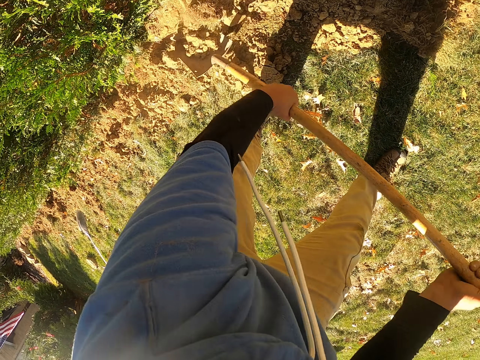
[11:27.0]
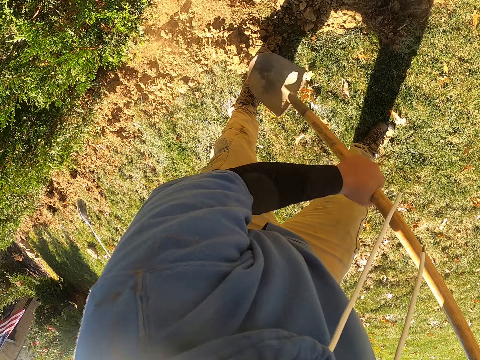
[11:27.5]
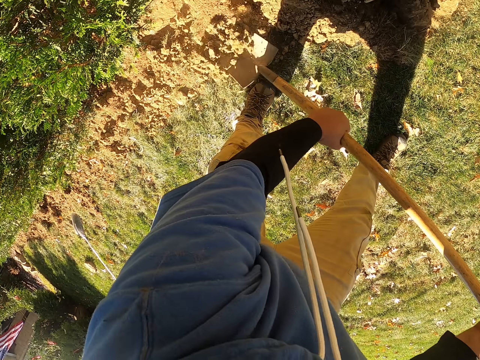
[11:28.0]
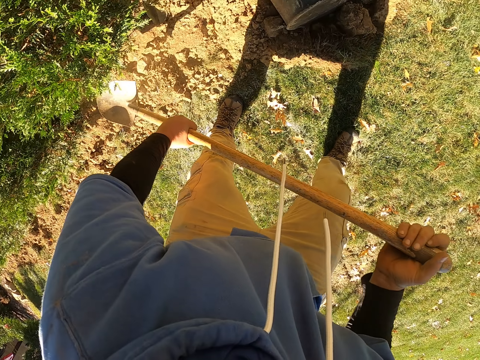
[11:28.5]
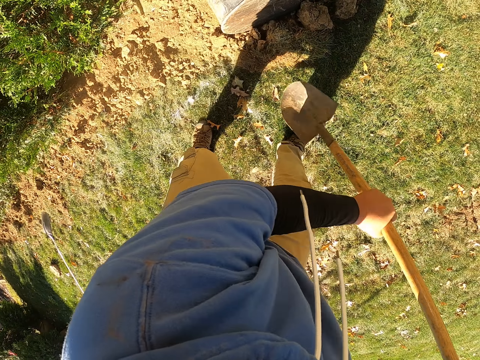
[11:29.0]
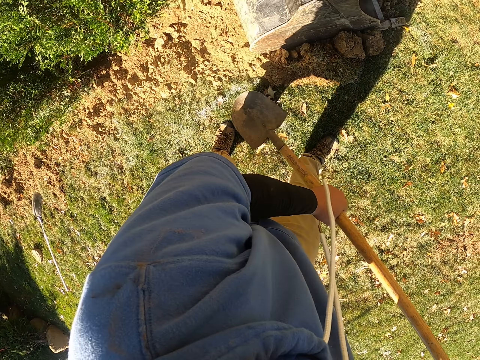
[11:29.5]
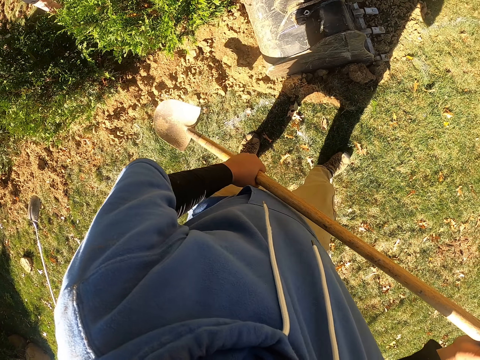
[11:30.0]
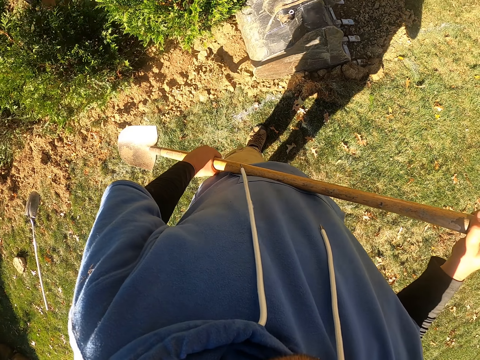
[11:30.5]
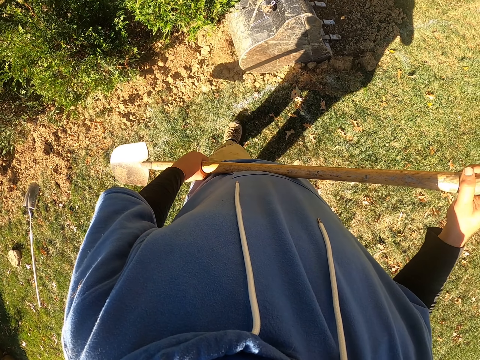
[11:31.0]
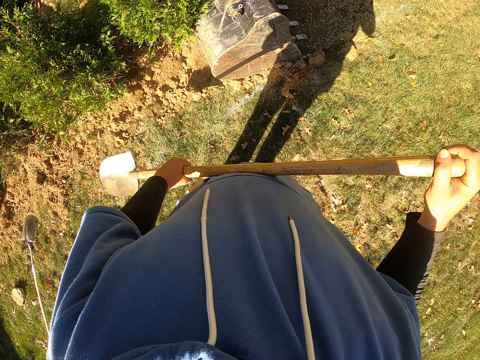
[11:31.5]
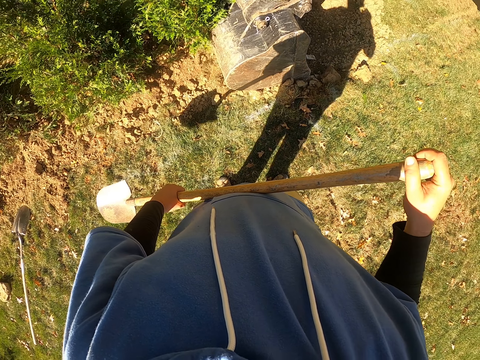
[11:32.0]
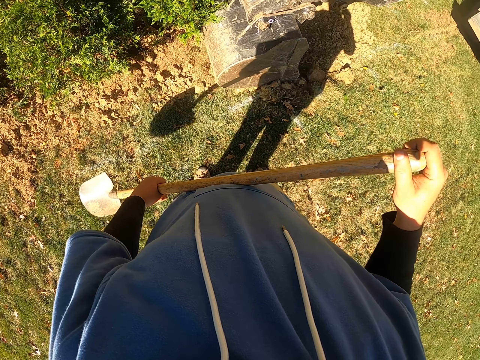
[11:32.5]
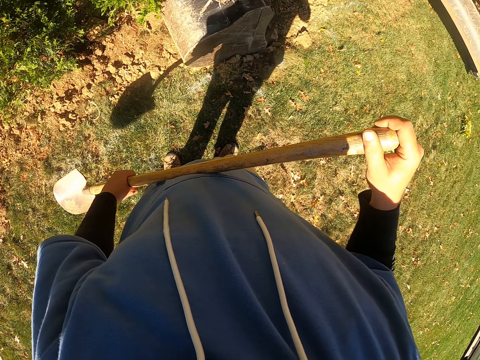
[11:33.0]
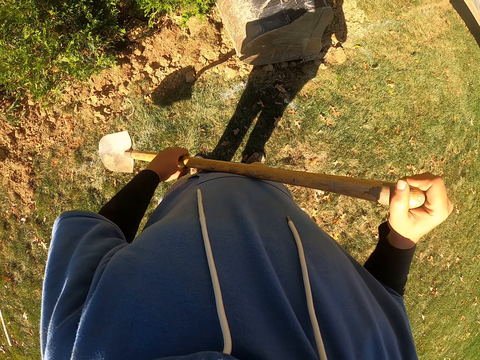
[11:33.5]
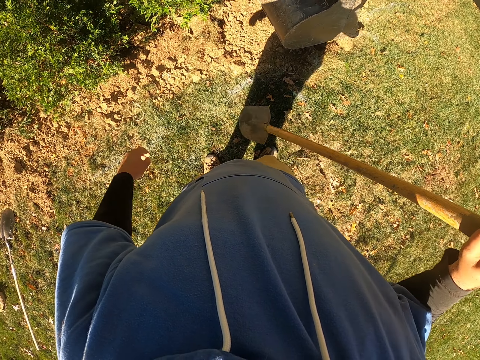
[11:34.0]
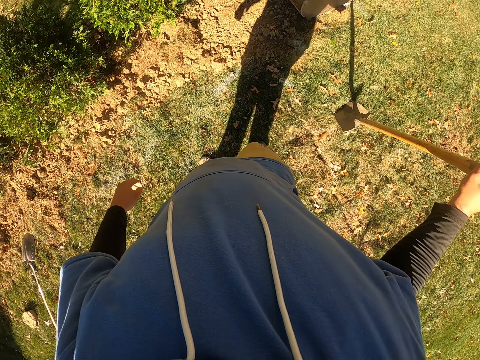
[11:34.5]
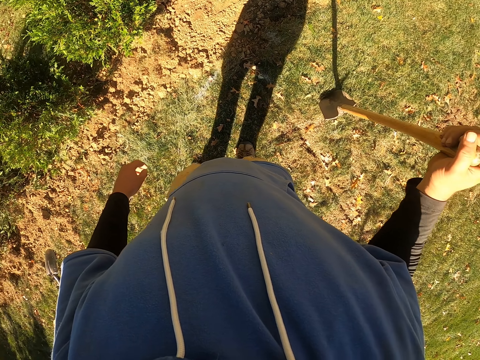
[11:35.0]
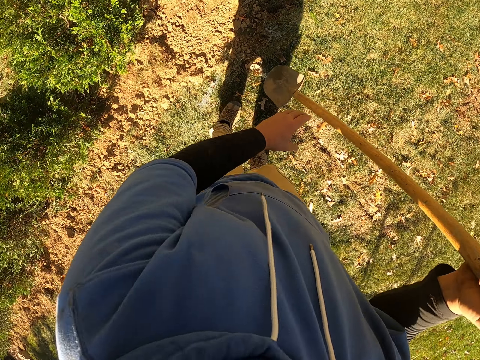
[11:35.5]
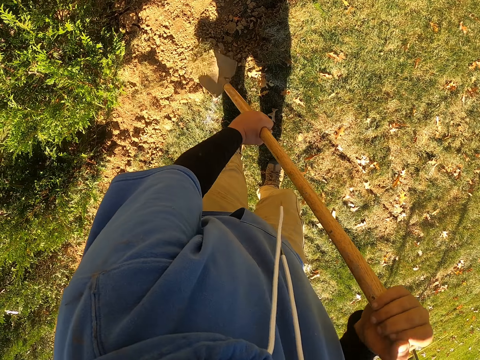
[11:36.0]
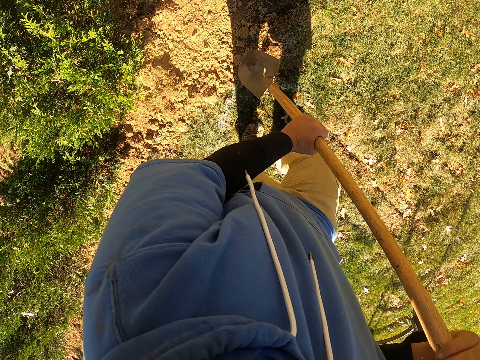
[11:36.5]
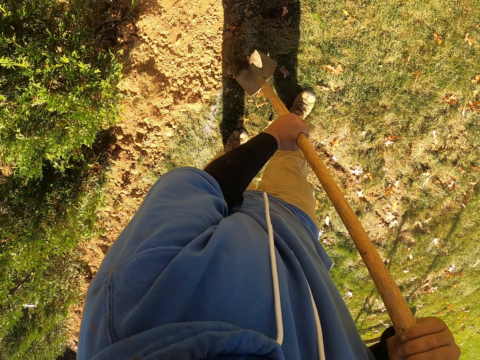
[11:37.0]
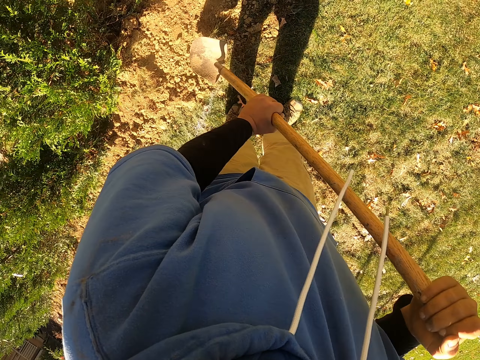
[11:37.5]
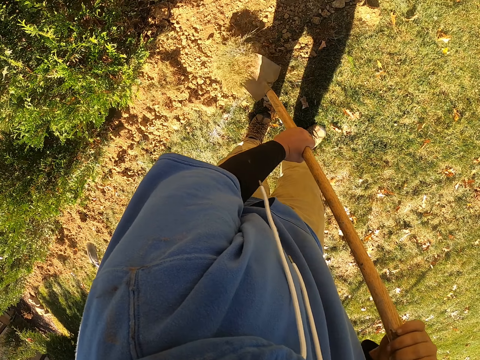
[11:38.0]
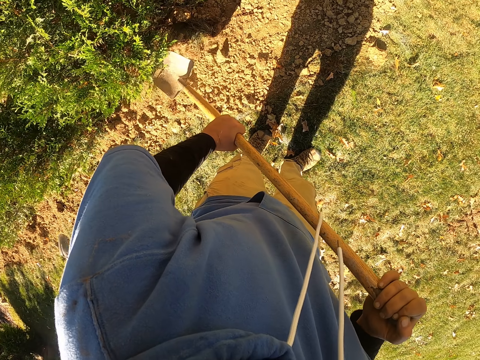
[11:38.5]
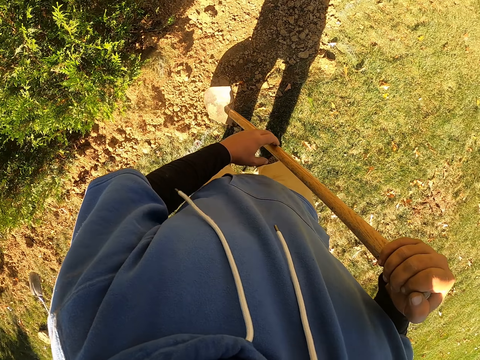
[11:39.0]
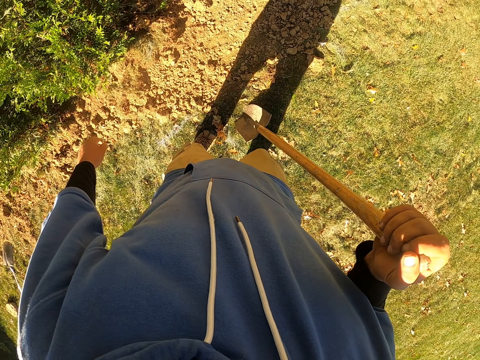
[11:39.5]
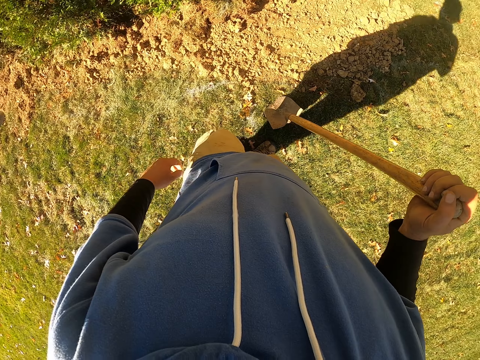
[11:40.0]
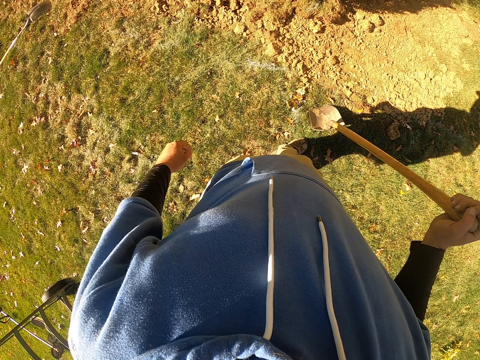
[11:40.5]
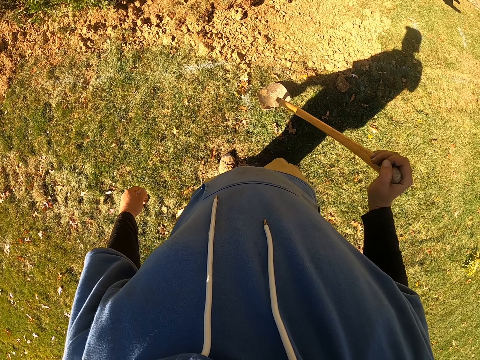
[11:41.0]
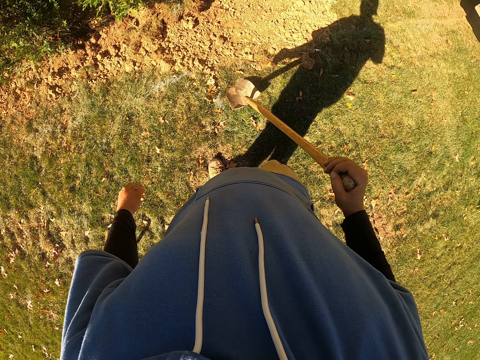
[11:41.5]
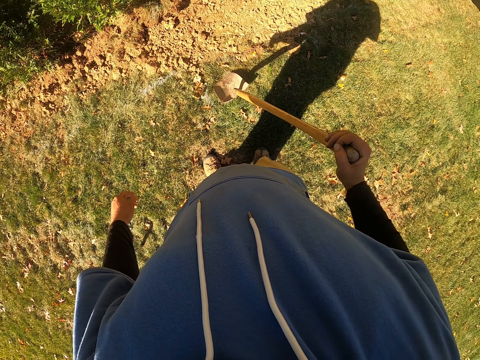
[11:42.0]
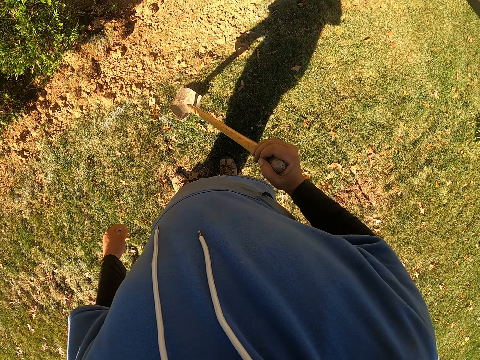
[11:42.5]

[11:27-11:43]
The camera wearer throws soil with a shovel. They scoop soil with the shovel, throw soil with the shovel. They lift the spade. They move sand. They hold the shovel with a hand. They hold the shovel with hands. They move soil with the shovel. They hold the shovel with a hand. They put the spade down. They look around.

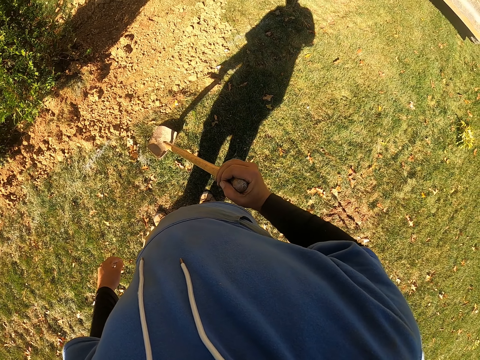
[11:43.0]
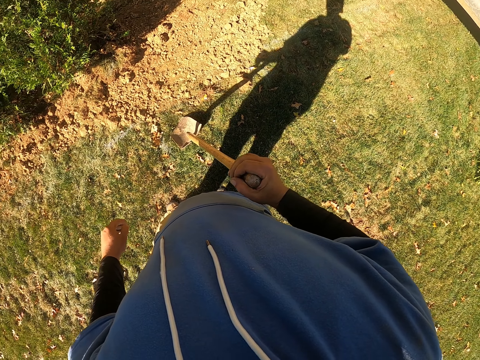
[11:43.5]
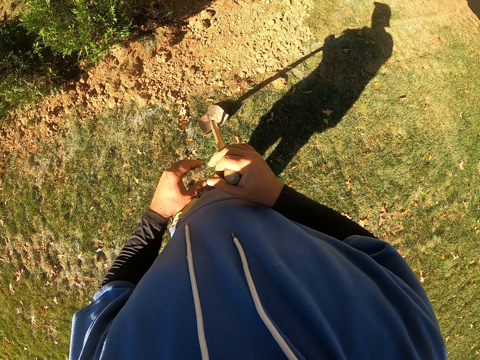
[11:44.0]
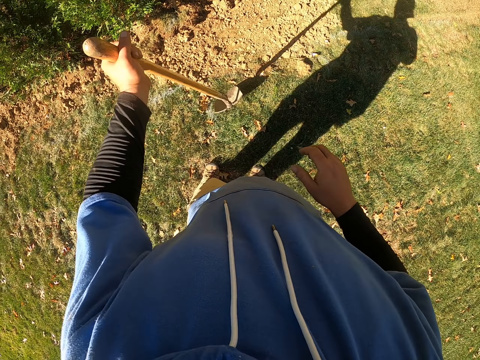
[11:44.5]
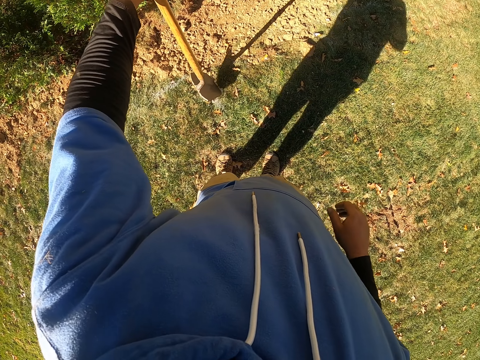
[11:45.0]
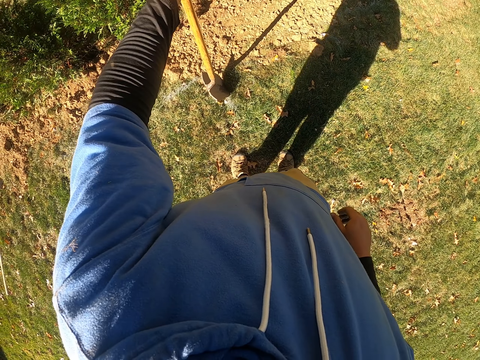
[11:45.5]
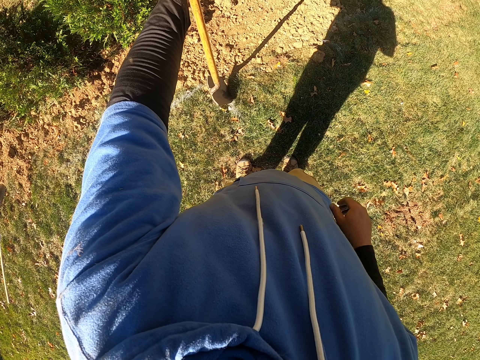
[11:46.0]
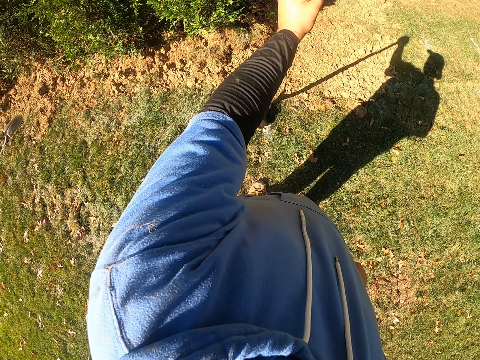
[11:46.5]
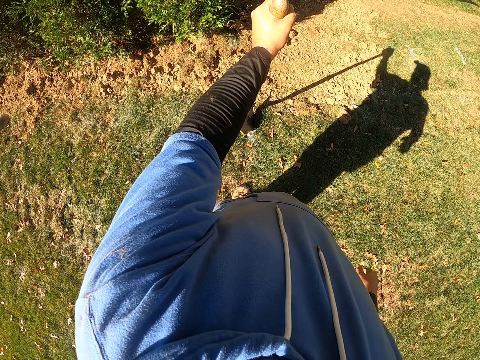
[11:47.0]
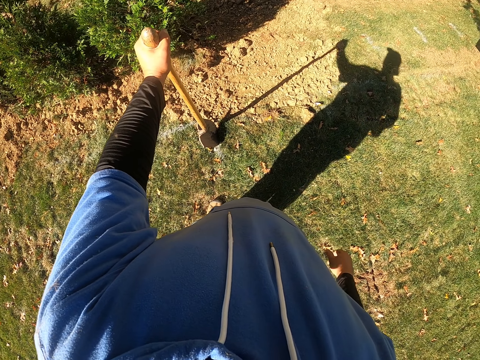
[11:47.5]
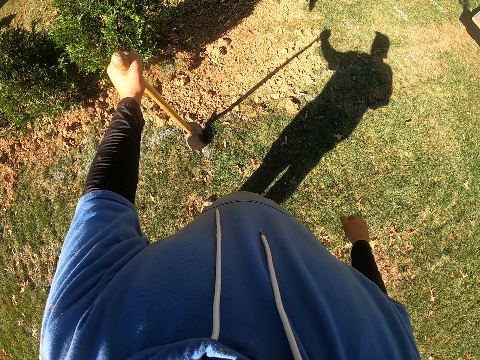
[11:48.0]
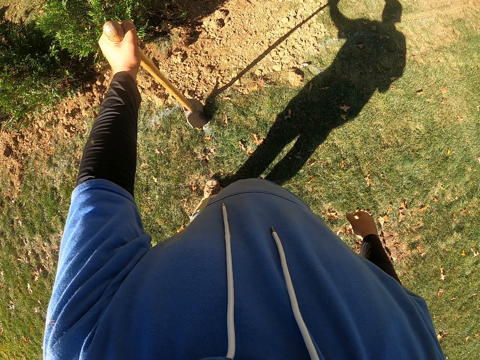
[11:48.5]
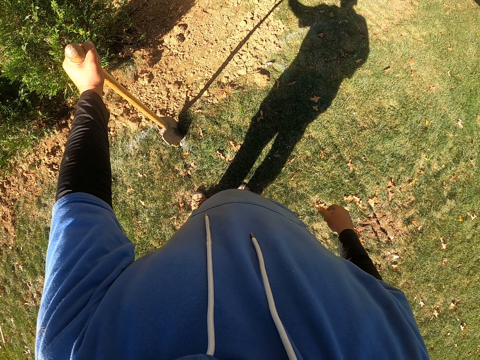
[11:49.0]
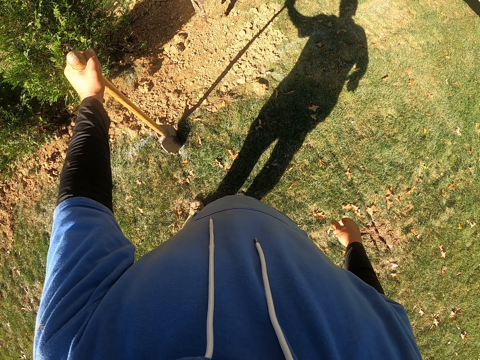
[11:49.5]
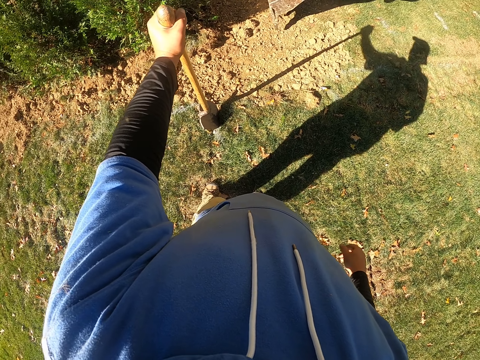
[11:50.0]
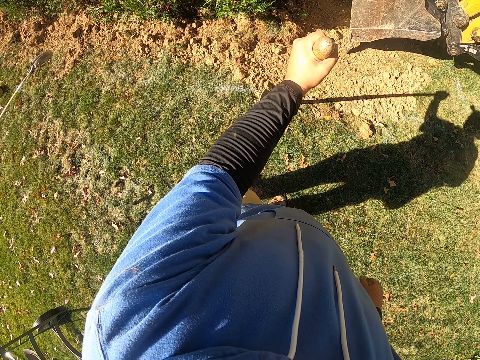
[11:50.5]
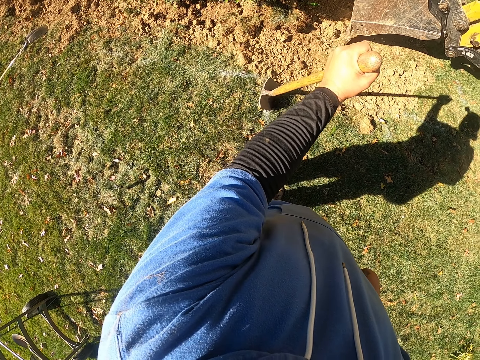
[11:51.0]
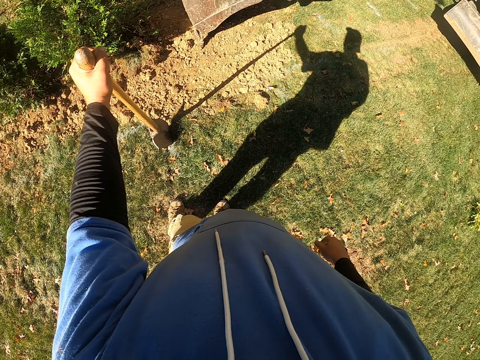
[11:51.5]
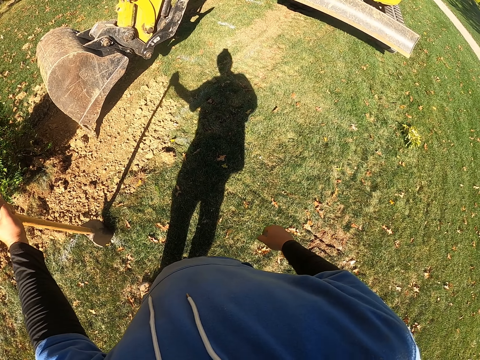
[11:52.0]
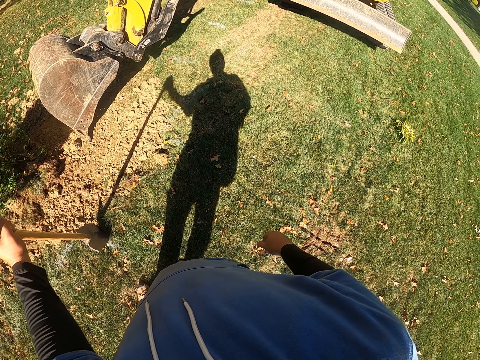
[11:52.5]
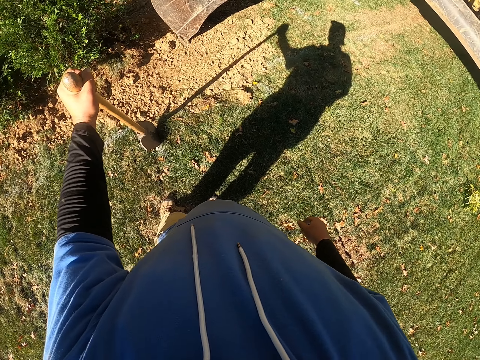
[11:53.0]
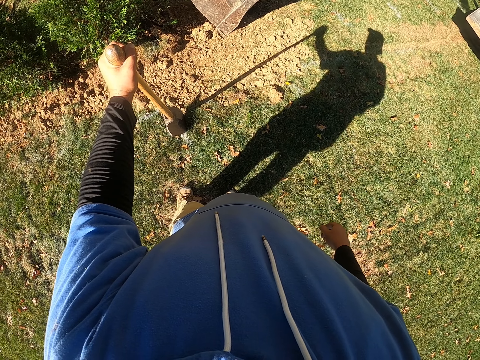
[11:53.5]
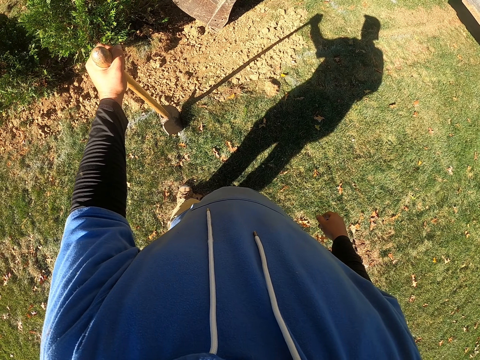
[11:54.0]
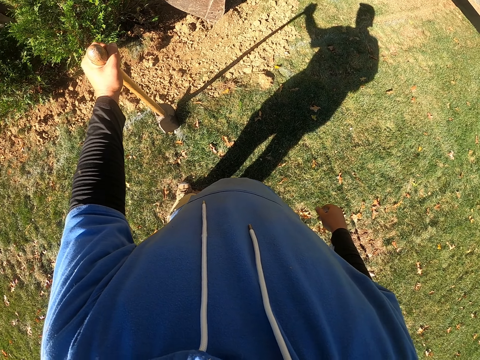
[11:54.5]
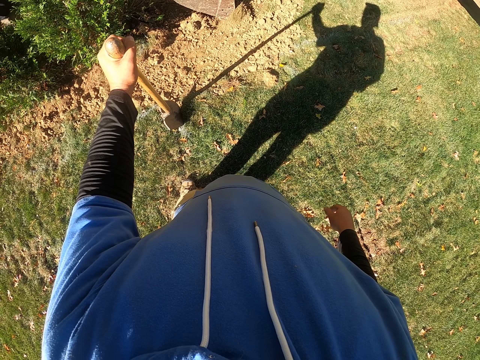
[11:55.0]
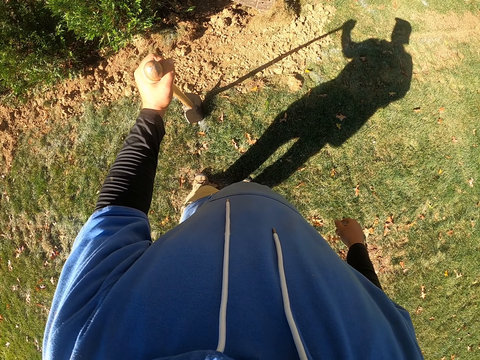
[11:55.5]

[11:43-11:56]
The camera wearer switches a shovel to the other hand. They hold the spade with the left hand. They look around. They look around the compound.
